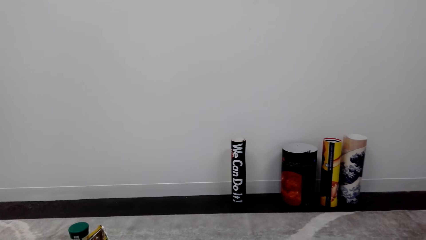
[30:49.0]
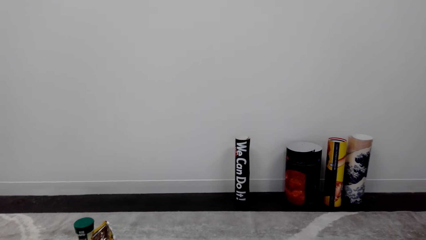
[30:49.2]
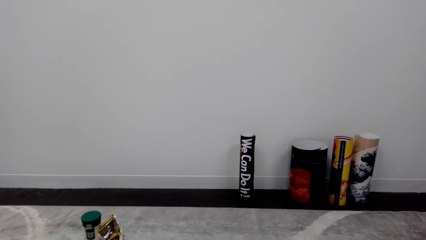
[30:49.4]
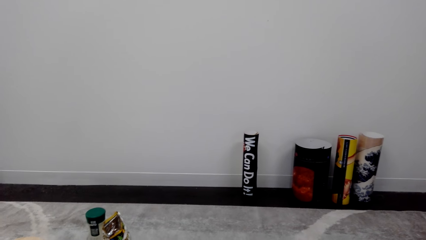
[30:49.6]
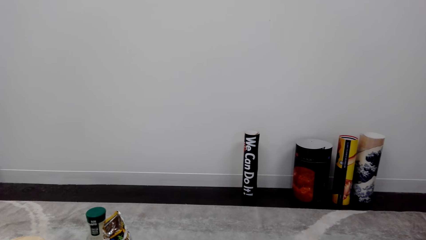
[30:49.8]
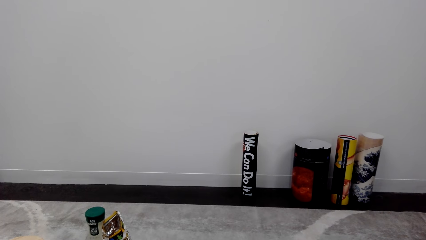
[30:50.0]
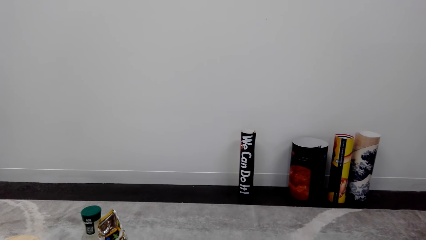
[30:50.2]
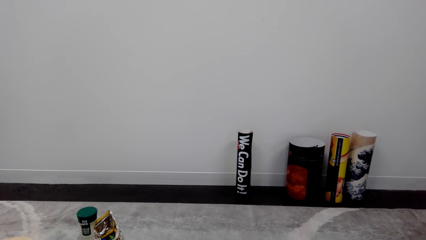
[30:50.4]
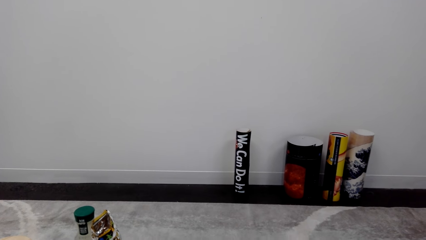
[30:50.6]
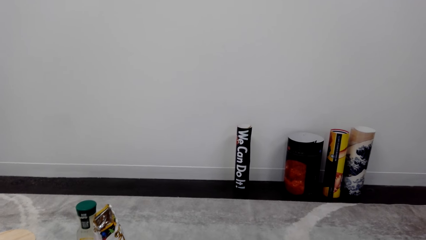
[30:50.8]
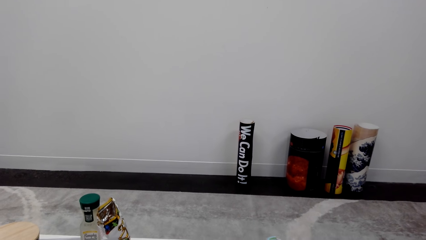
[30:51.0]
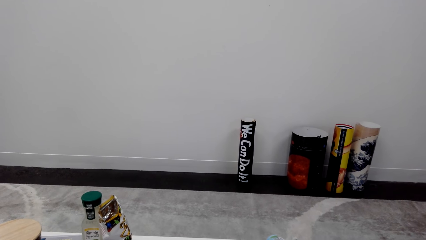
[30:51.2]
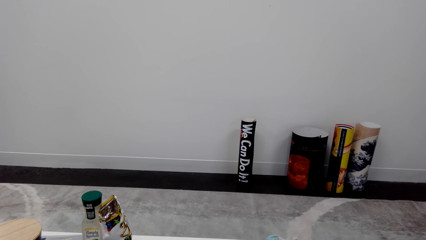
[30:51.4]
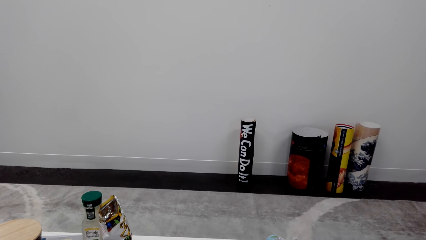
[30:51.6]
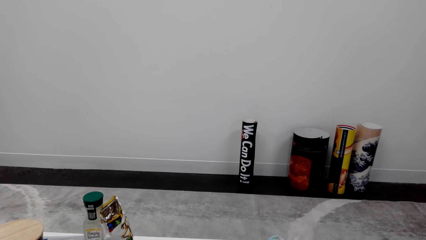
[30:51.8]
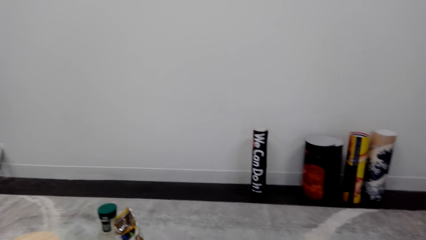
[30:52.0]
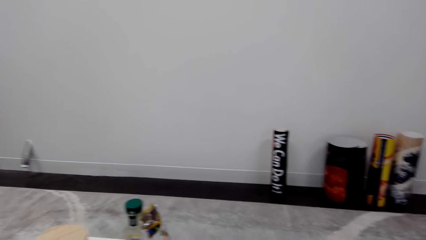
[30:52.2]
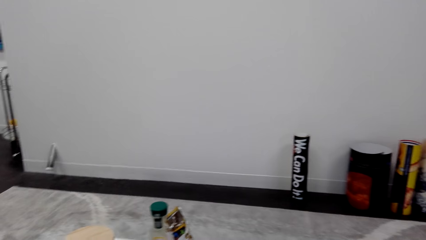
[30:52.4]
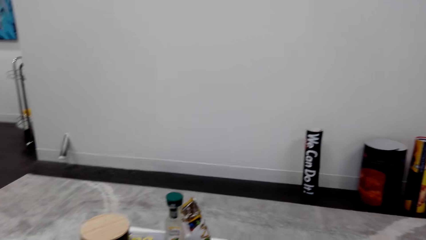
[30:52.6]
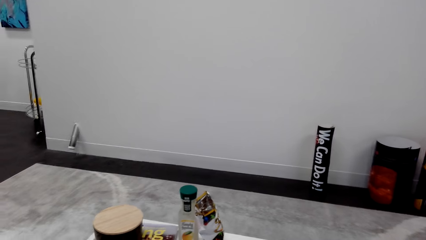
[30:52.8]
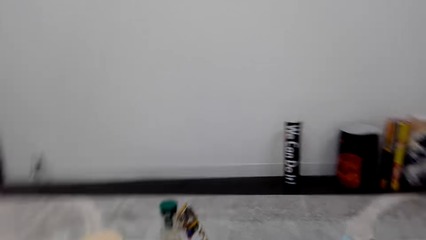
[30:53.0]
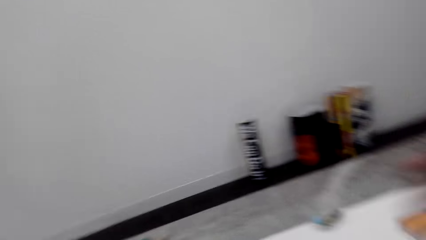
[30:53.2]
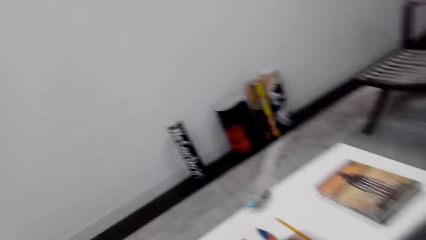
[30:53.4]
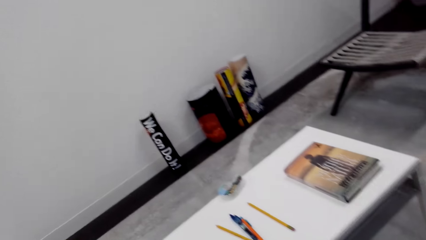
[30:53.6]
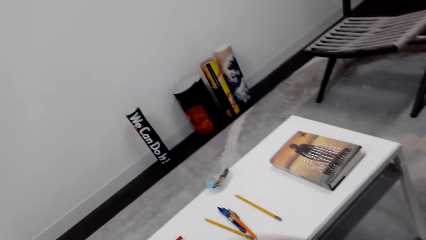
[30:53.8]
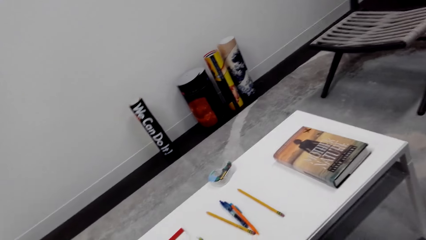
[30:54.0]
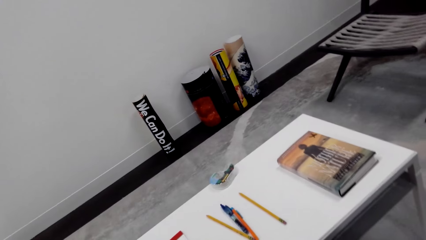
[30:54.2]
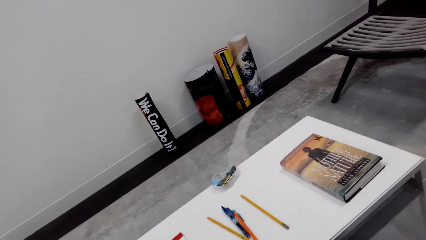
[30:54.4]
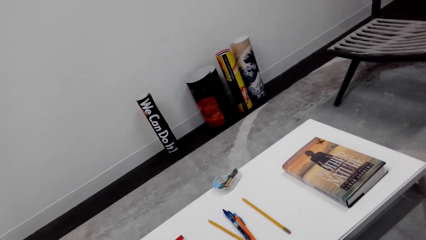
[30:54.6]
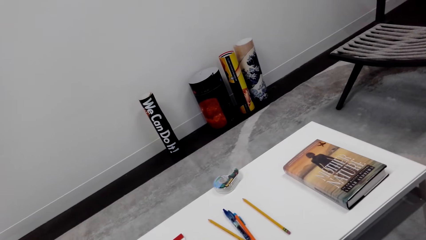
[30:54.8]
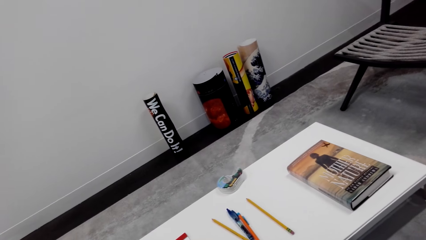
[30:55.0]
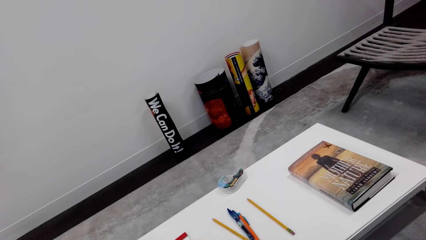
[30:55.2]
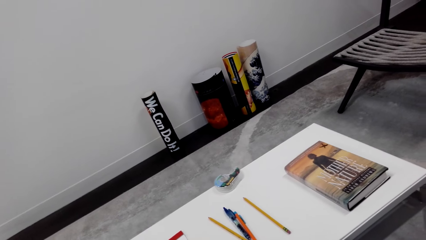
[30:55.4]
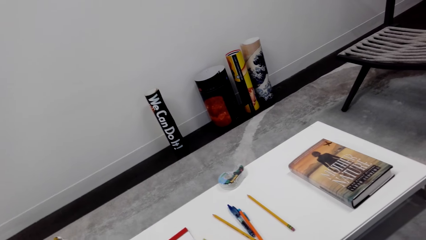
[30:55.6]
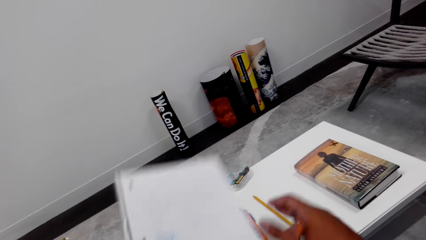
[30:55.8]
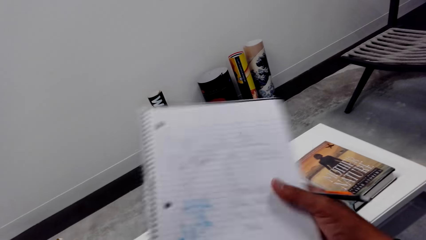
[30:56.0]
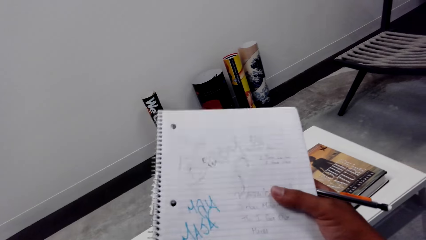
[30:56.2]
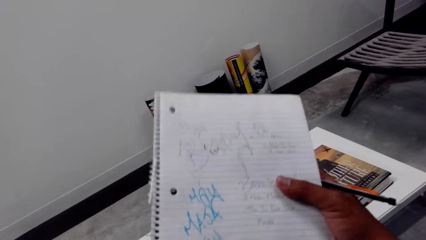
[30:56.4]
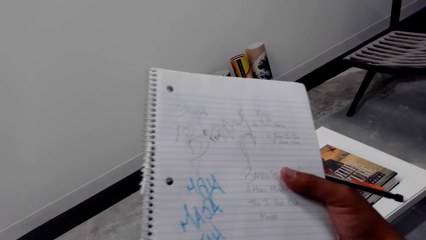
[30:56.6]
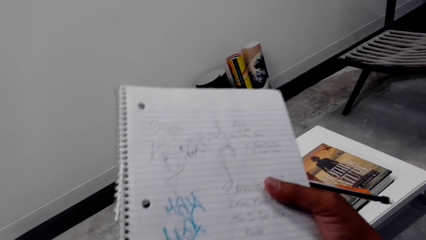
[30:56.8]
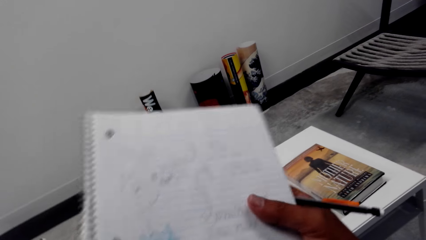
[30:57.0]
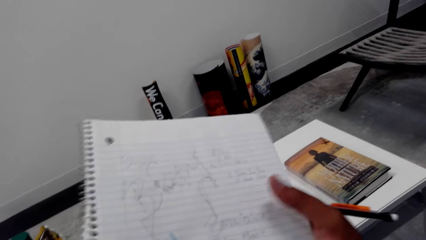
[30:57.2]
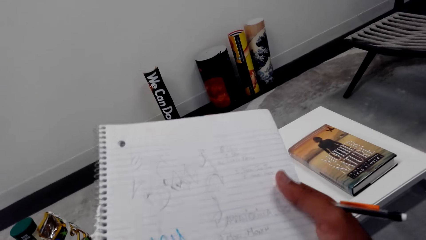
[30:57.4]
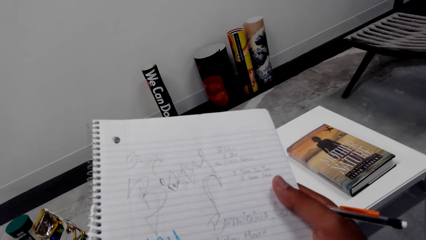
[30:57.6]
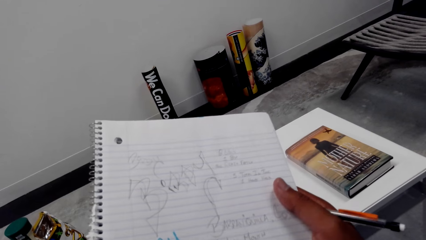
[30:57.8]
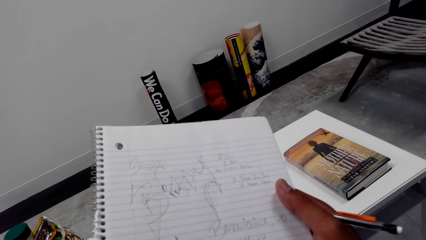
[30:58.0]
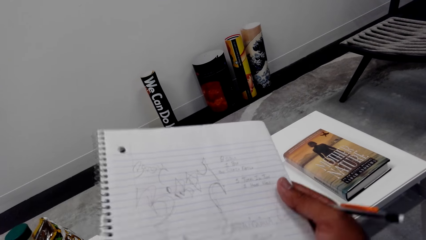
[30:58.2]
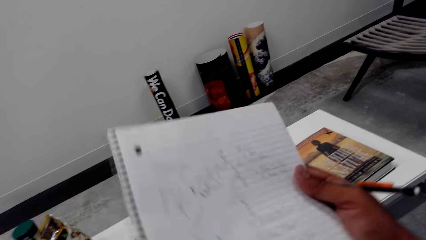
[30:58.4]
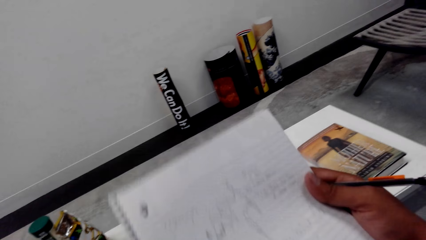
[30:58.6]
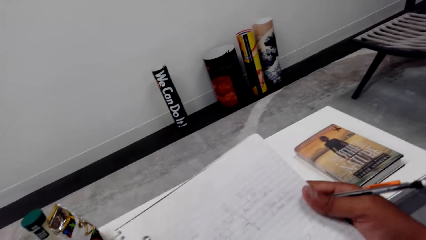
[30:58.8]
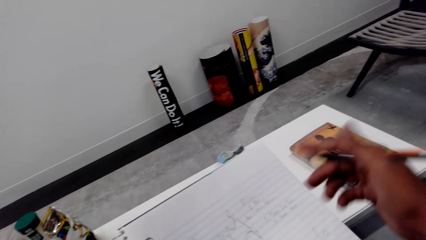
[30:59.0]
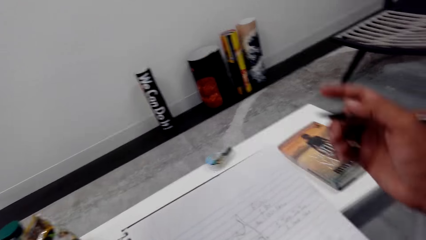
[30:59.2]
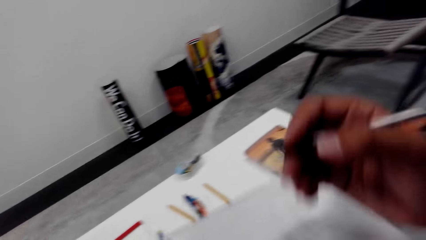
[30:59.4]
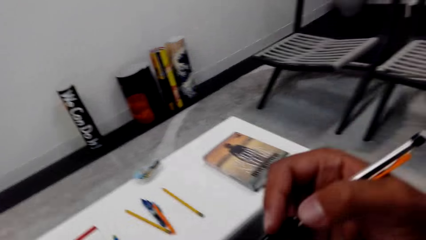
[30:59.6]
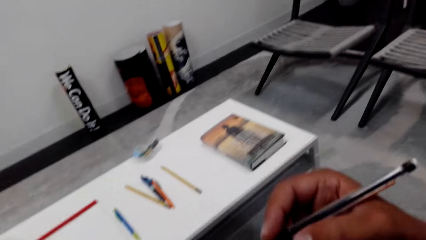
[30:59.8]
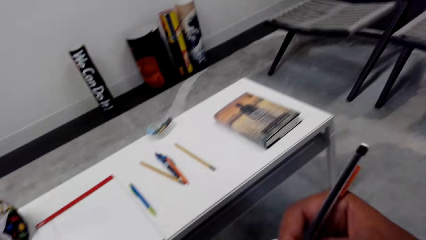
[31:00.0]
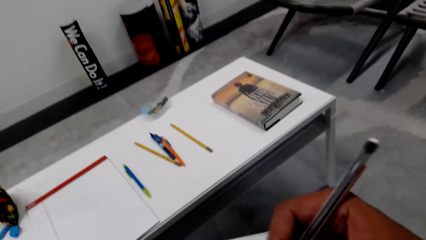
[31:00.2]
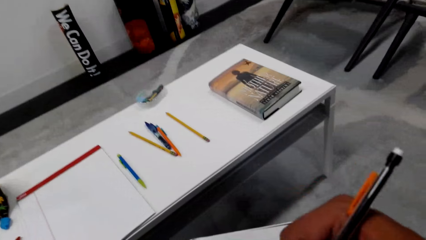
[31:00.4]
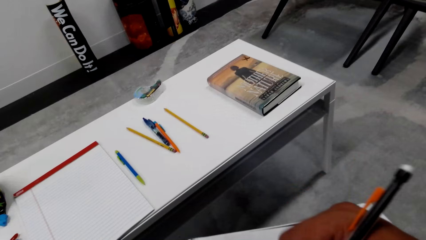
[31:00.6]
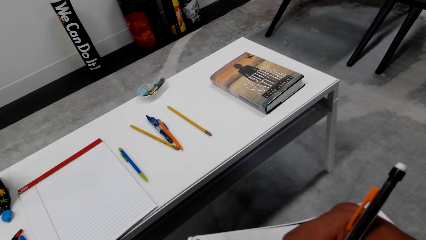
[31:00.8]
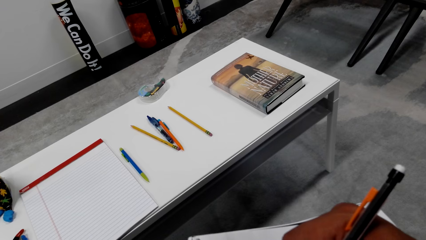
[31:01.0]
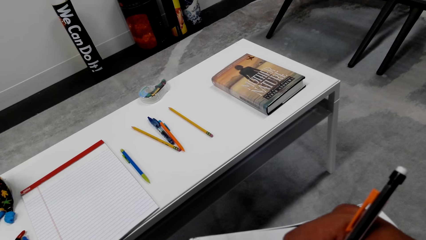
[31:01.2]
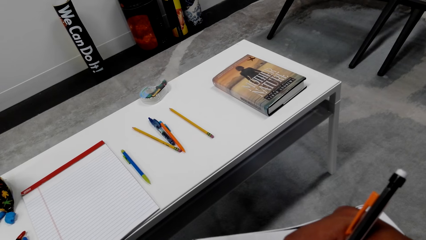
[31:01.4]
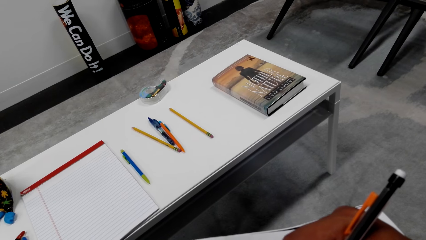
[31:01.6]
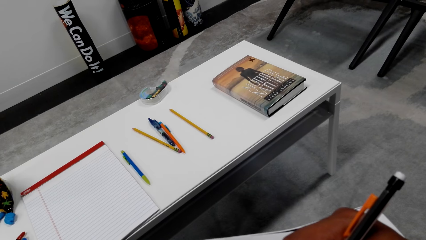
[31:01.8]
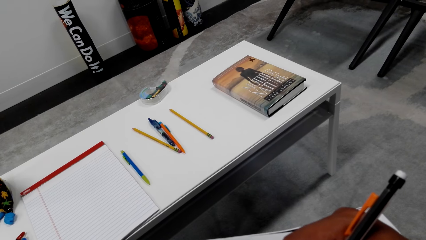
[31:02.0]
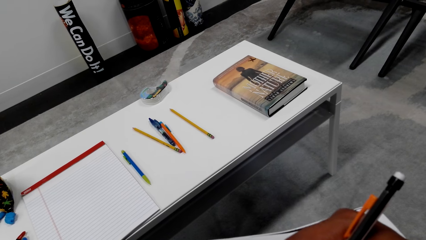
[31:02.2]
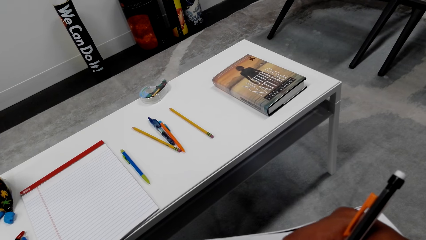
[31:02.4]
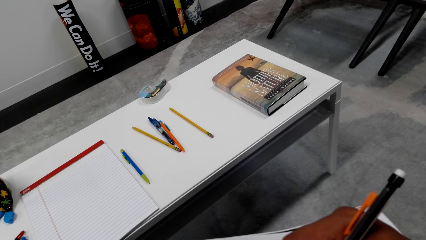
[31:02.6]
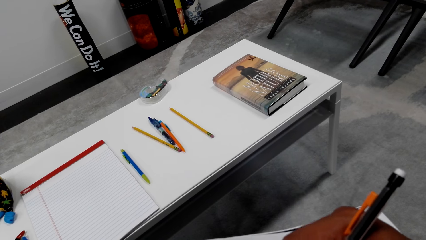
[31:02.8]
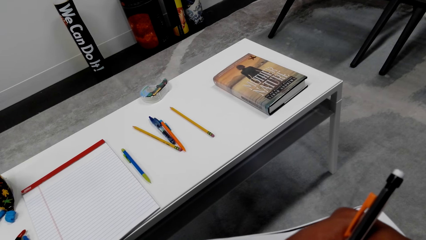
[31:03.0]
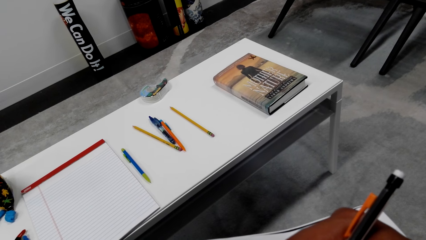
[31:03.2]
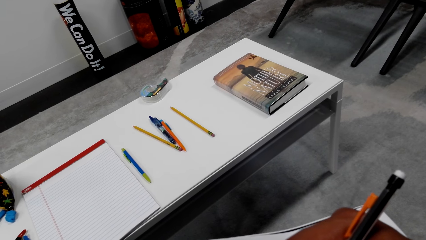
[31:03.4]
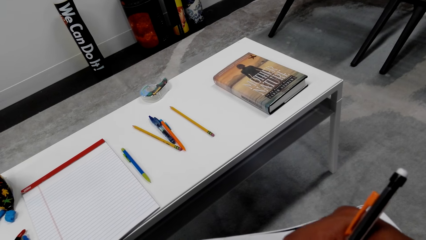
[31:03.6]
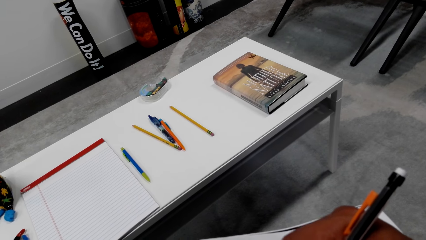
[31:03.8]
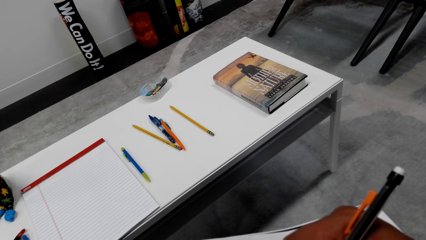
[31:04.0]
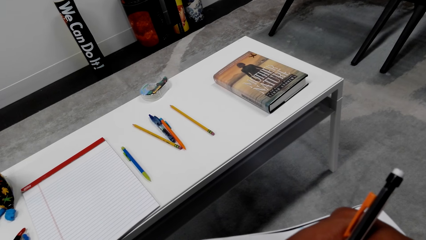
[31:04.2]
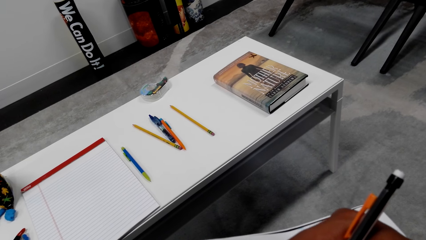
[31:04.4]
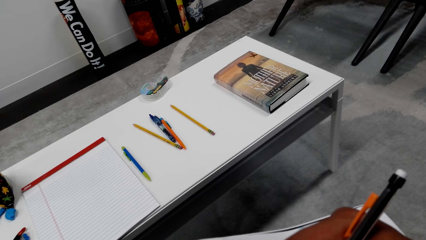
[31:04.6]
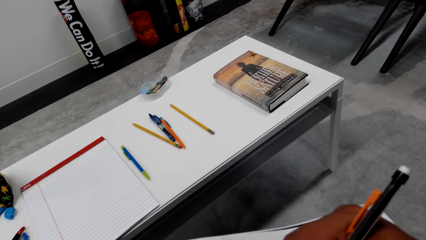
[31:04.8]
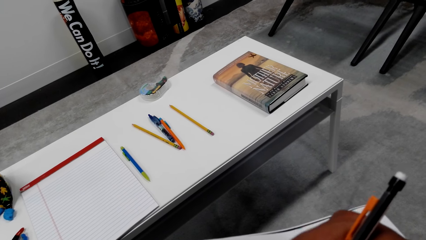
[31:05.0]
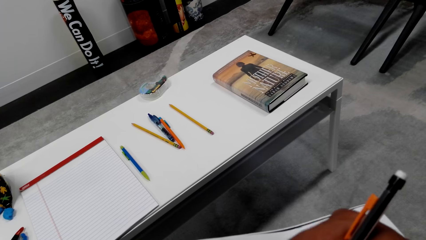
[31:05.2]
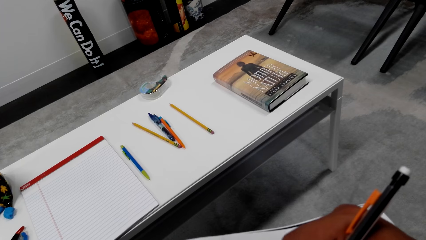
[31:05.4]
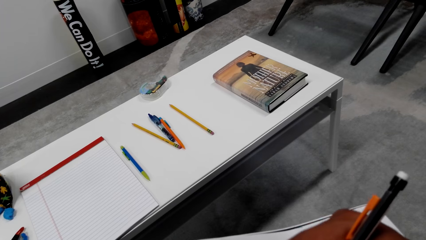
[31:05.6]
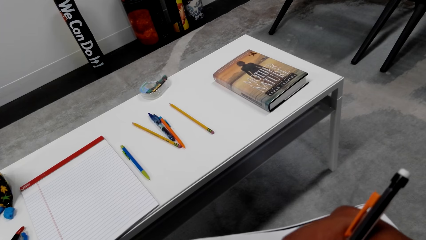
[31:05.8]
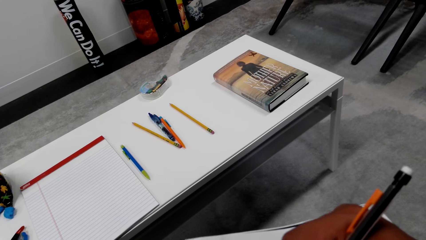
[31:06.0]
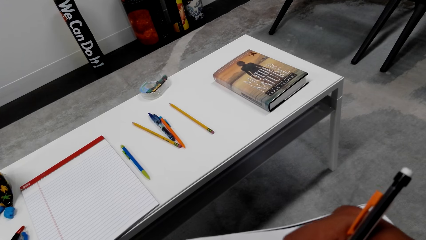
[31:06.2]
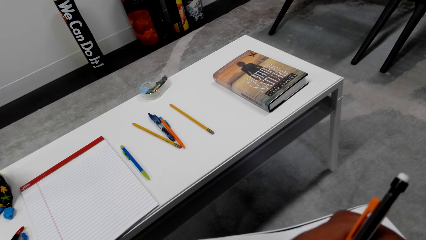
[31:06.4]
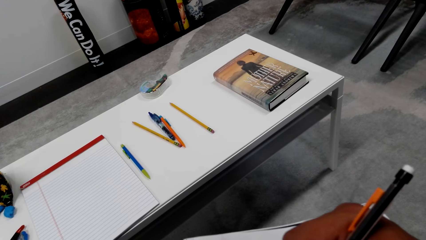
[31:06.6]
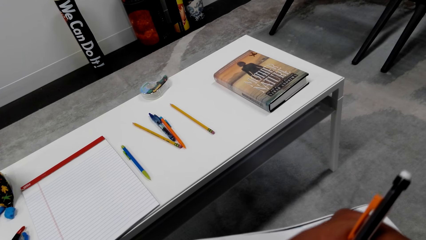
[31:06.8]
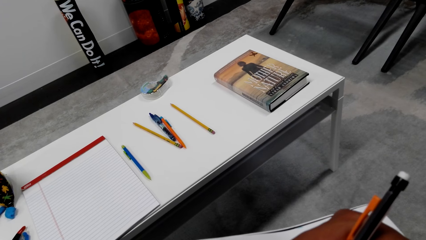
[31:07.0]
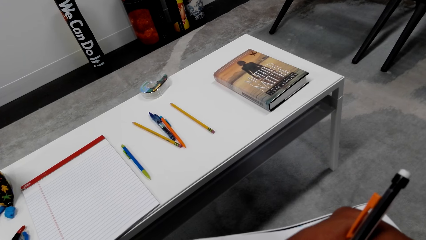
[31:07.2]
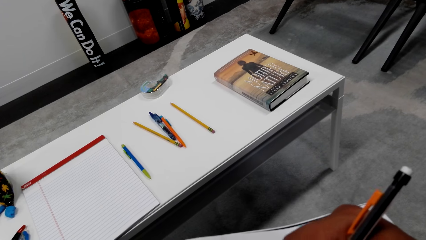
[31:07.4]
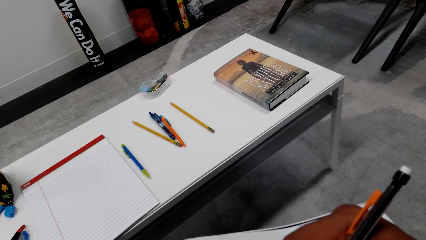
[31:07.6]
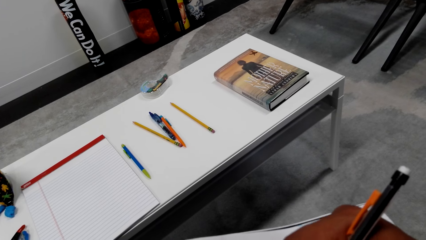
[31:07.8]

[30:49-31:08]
The camera wearer picks up a book. They write on the book.
